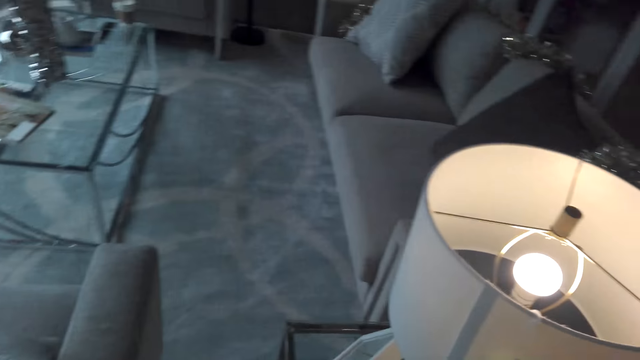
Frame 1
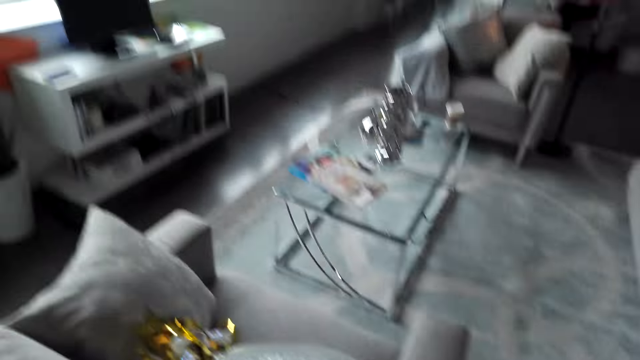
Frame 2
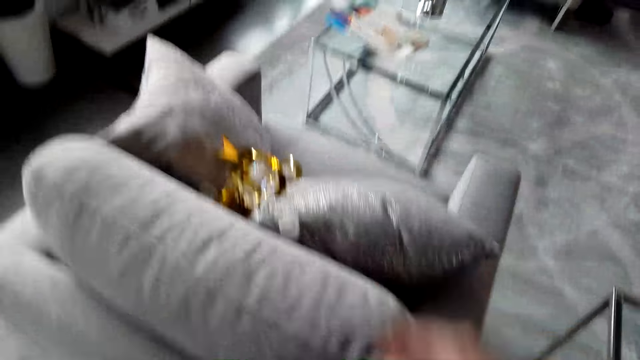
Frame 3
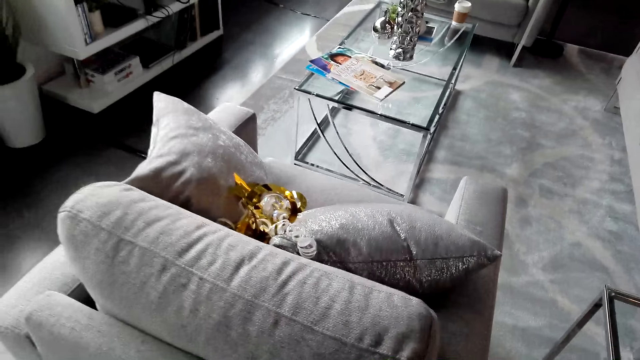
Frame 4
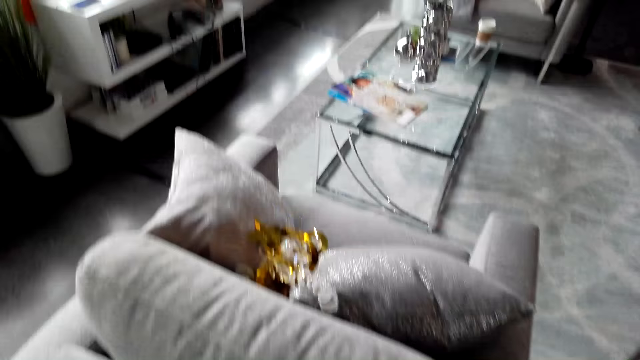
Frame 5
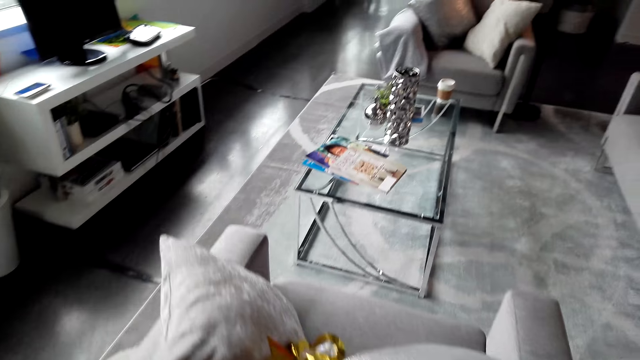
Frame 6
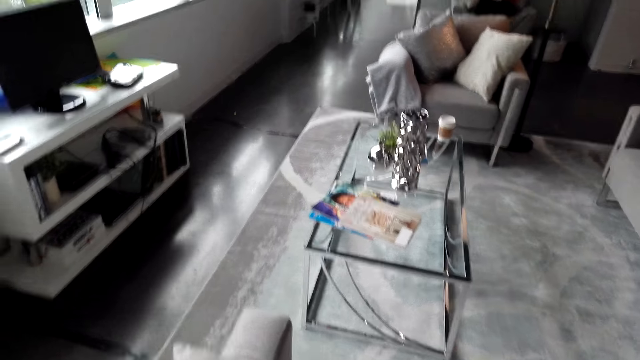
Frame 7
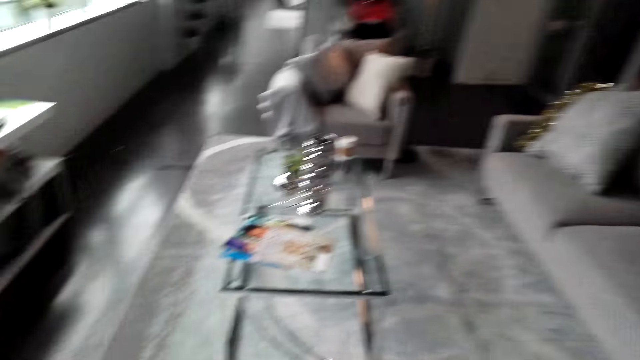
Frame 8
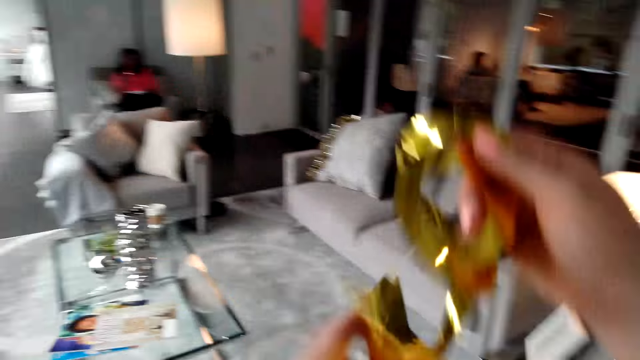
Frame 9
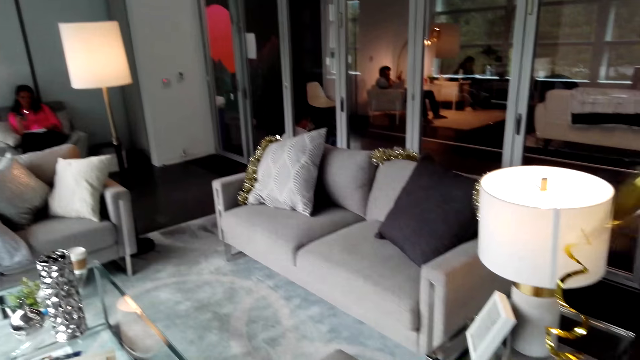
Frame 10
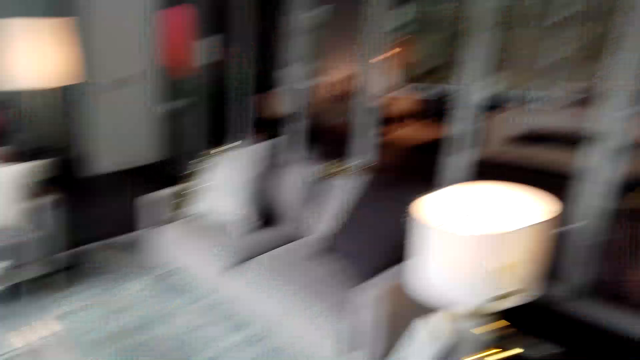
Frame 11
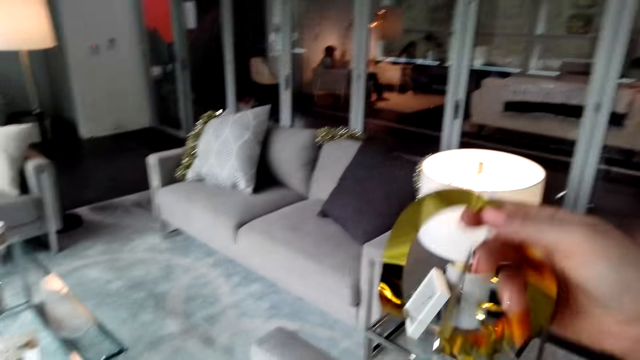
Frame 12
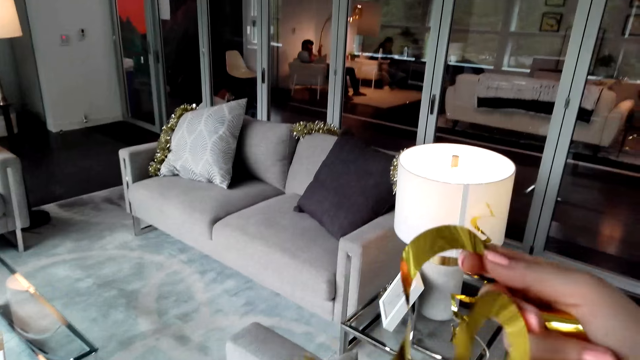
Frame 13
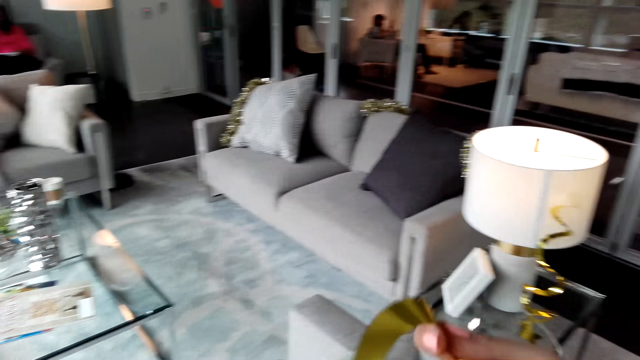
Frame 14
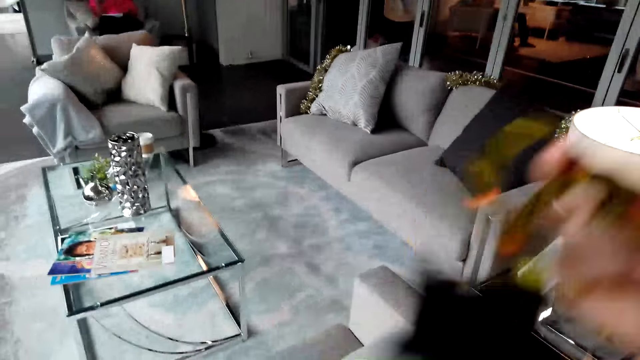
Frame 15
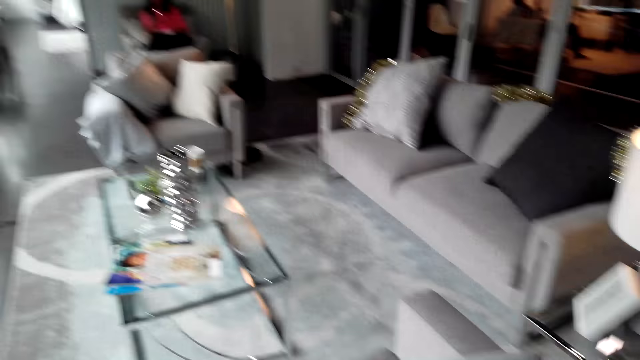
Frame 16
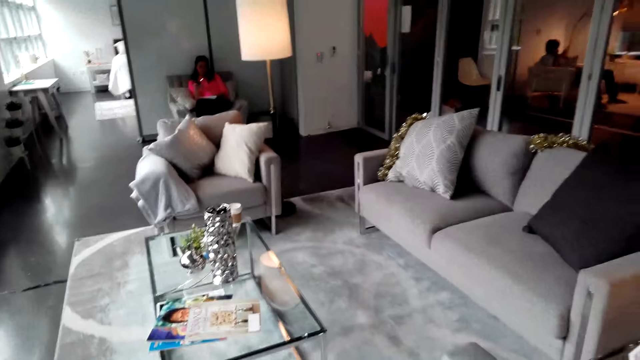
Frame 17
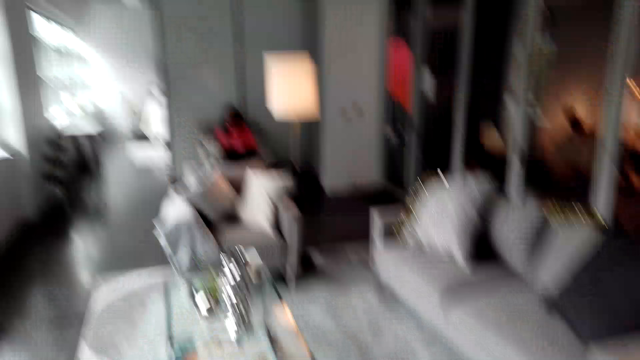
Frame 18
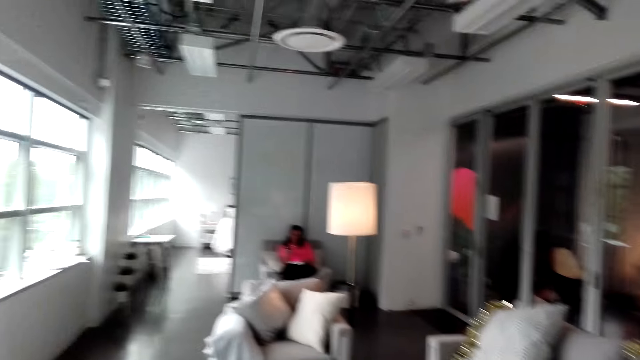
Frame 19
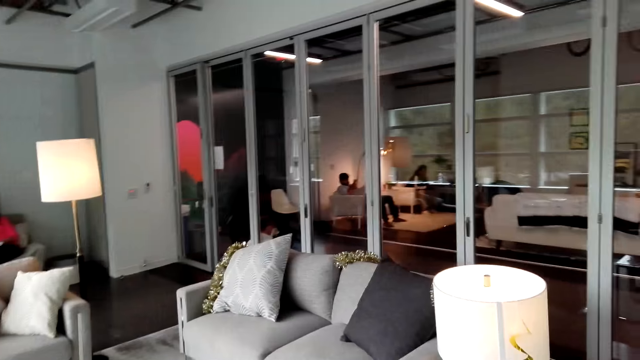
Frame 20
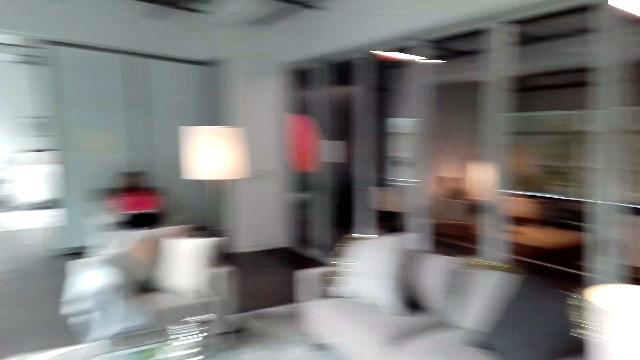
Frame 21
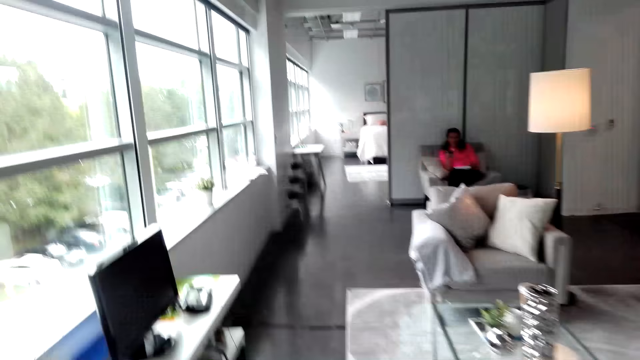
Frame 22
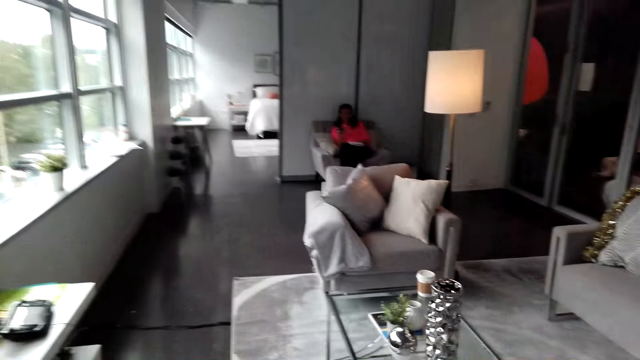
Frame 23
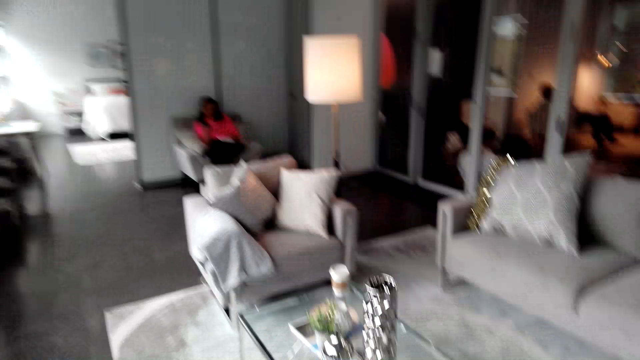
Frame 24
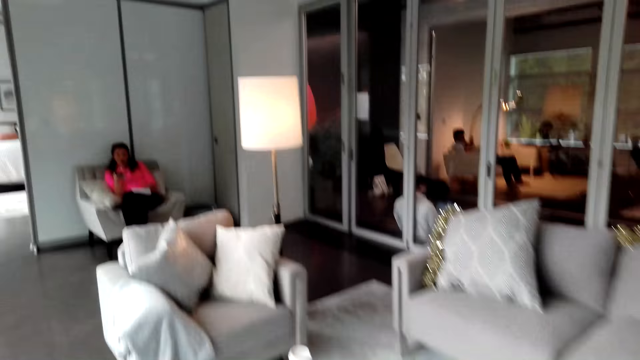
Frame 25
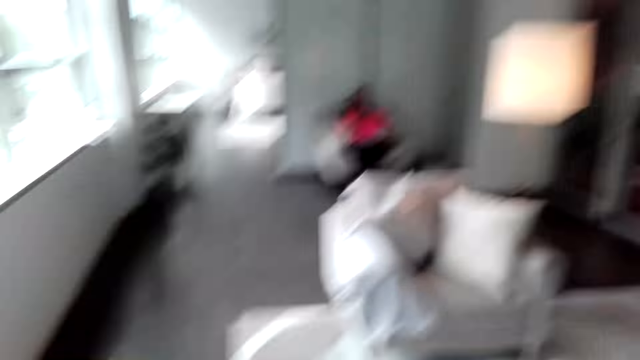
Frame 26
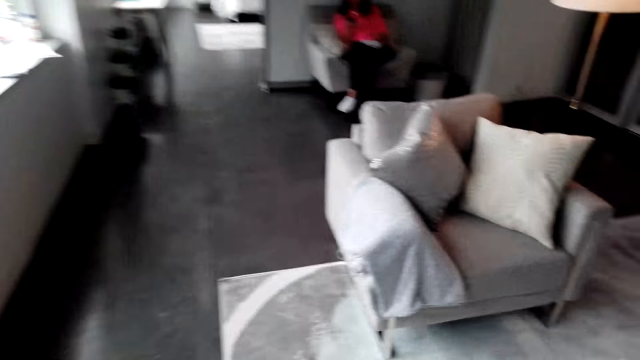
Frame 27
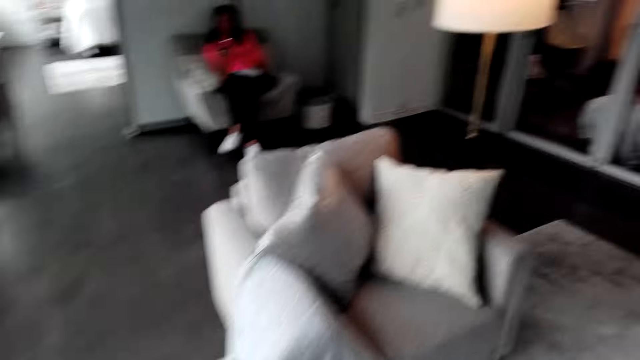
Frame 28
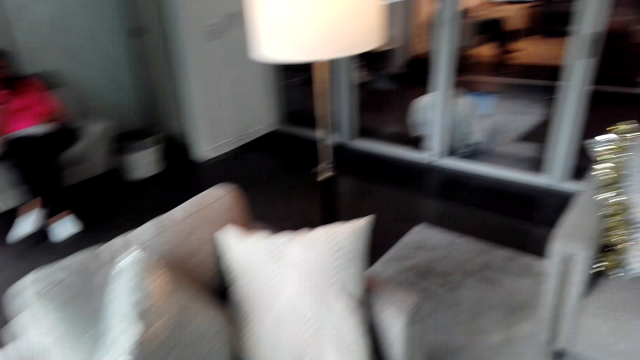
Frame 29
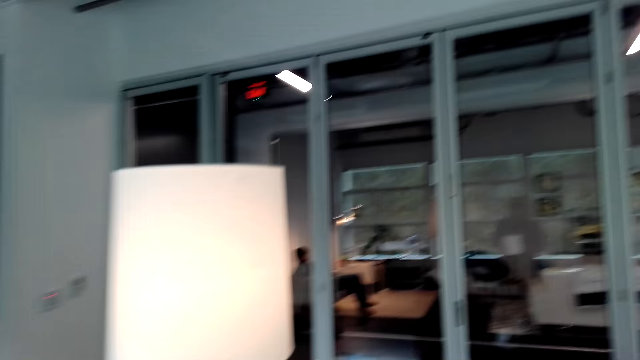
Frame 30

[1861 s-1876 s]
The camera wearer picks up the decoration materials. They hold the decorating items. They walk in the room.

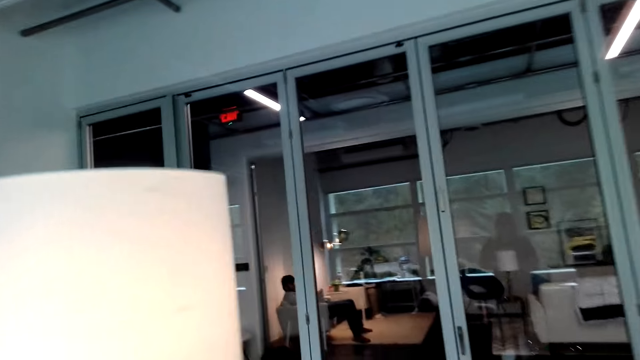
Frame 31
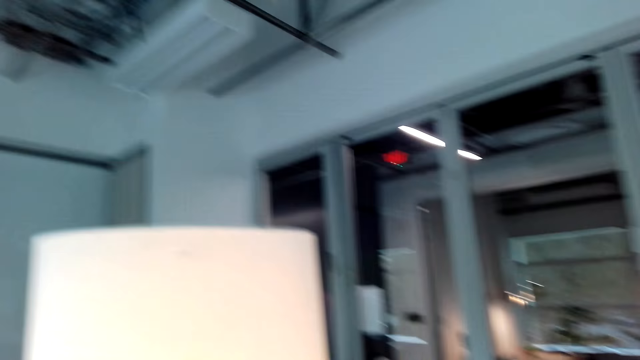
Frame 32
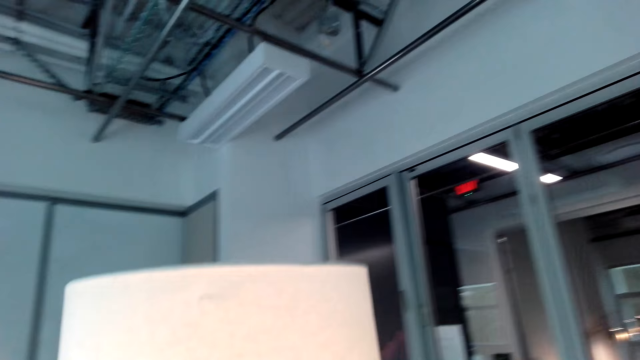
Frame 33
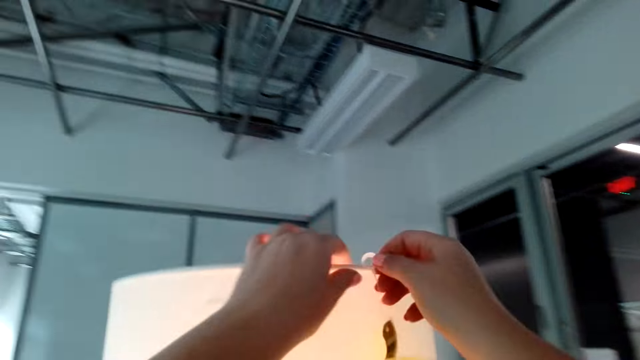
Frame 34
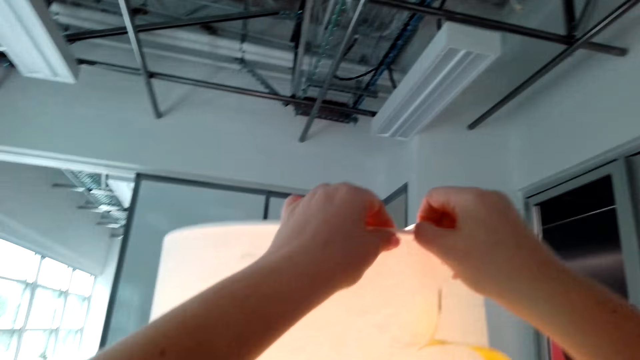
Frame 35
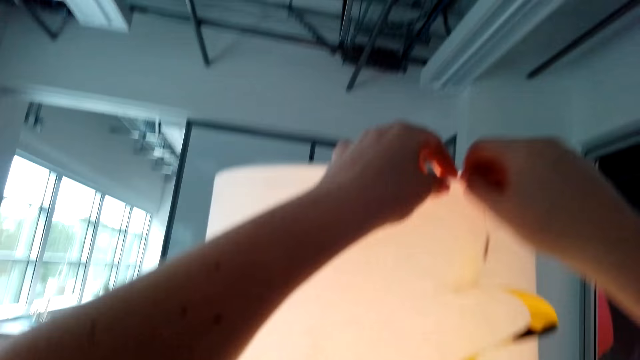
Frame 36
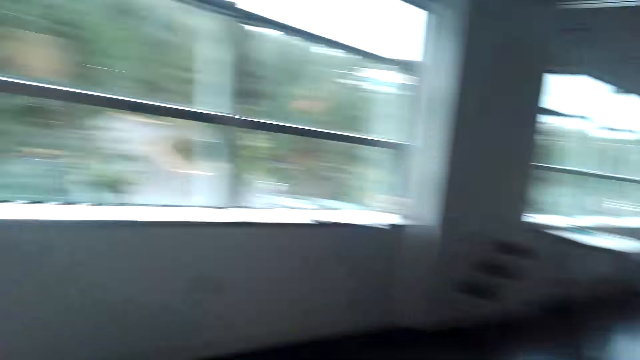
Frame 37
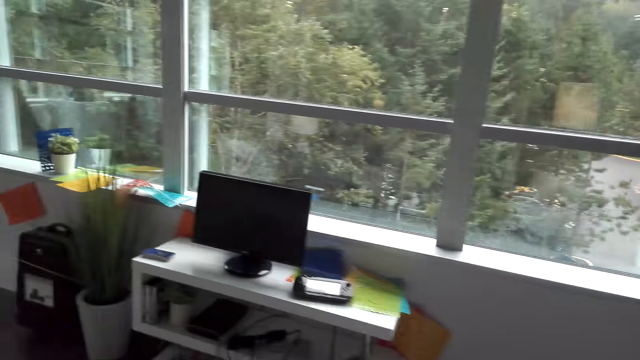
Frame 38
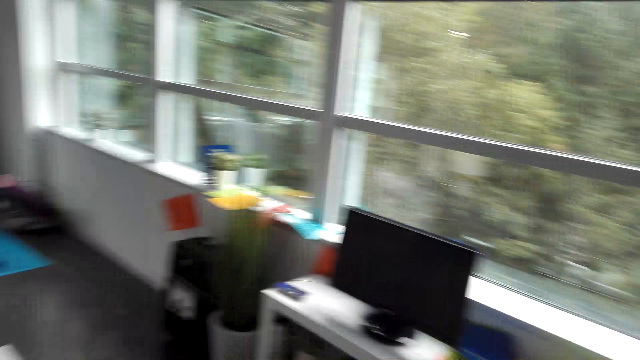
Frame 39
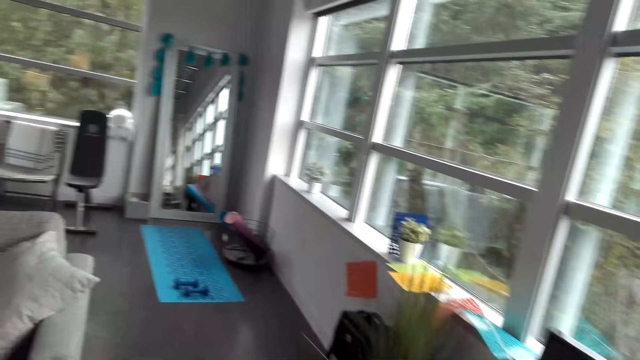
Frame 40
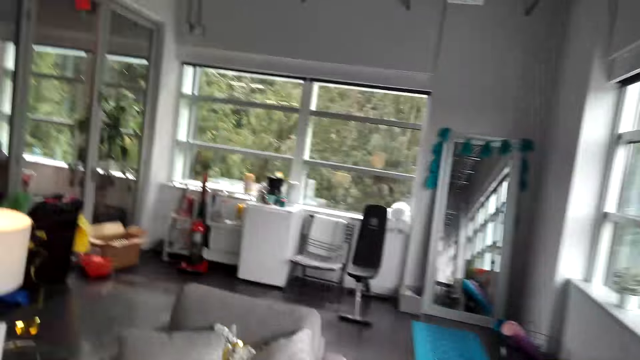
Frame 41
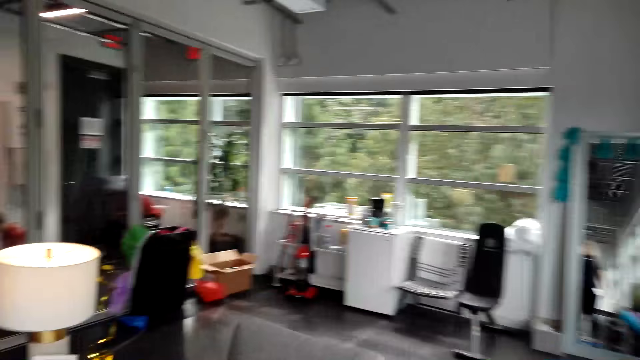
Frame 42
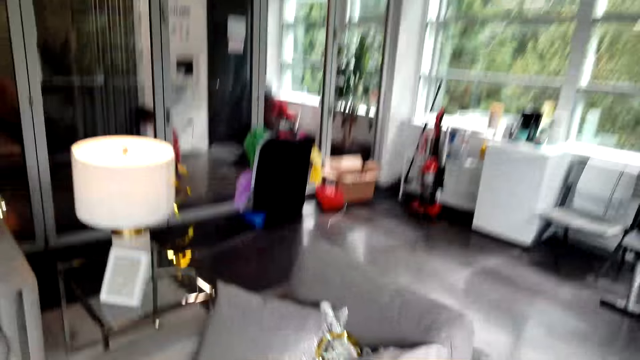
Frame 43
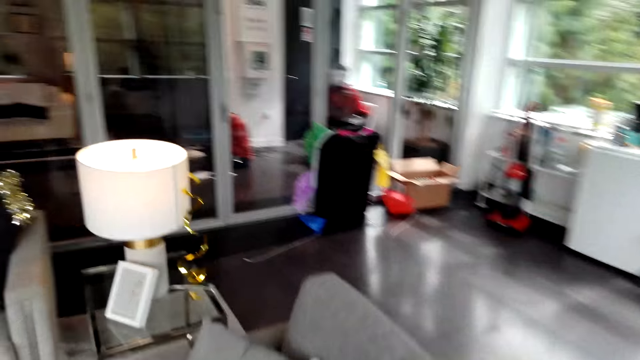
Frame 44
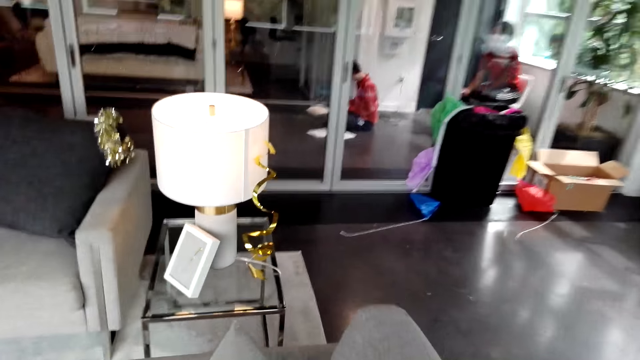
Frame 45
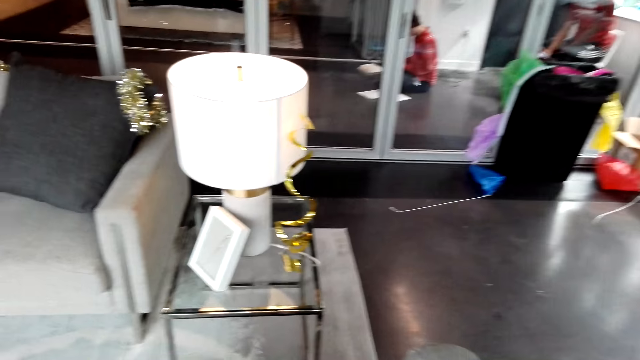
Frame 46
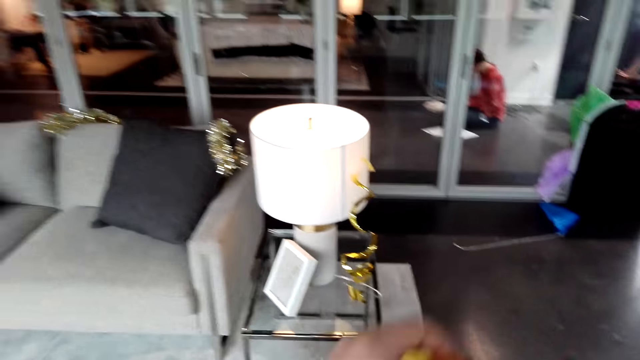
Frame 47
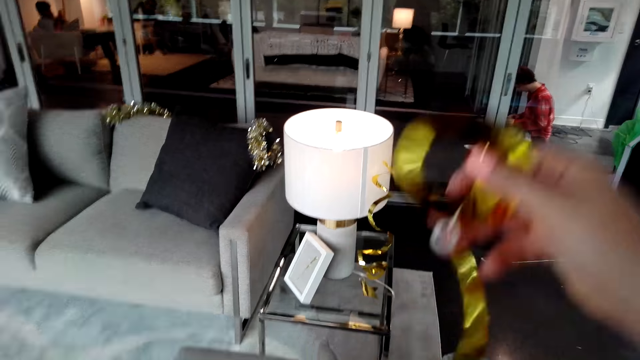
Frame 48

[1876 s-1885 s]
The camera wearer fixes the decoration materials on the lampshade. They walk in the room. They pick the decoration materials.
